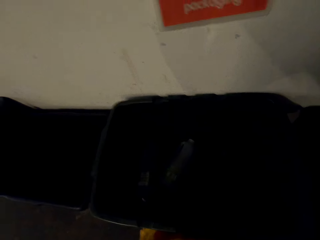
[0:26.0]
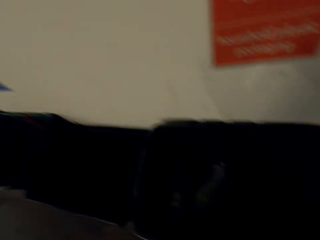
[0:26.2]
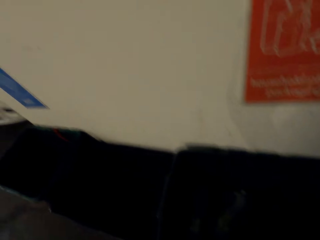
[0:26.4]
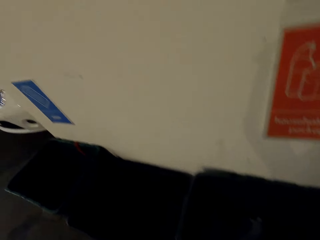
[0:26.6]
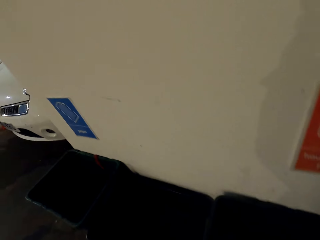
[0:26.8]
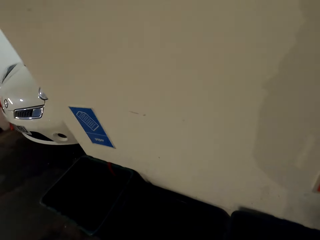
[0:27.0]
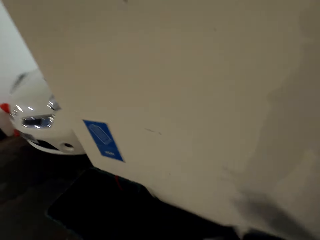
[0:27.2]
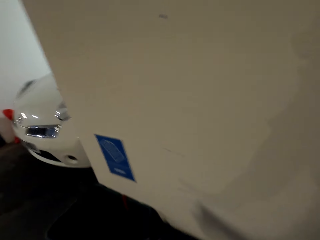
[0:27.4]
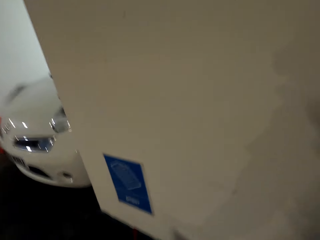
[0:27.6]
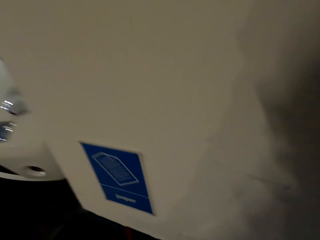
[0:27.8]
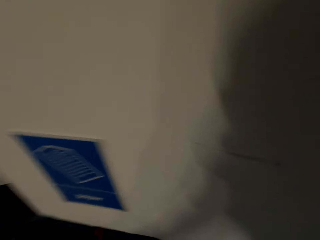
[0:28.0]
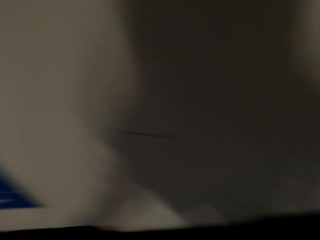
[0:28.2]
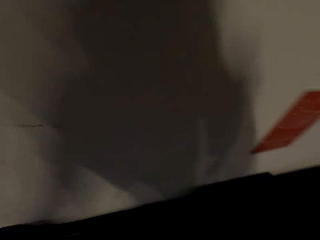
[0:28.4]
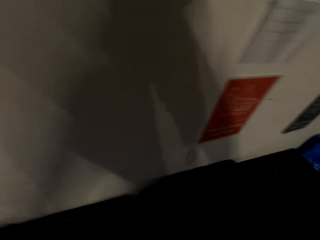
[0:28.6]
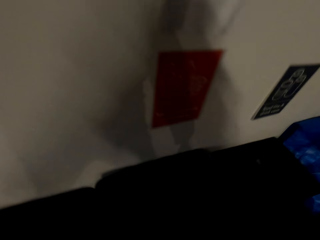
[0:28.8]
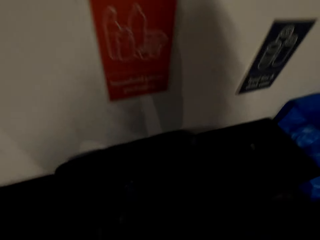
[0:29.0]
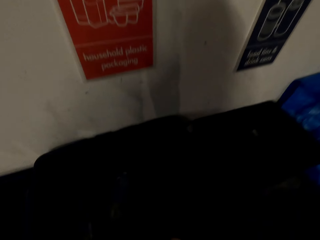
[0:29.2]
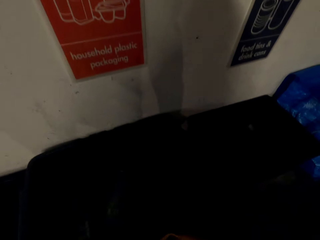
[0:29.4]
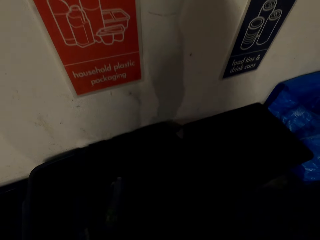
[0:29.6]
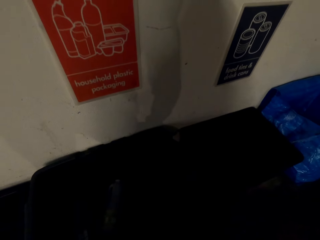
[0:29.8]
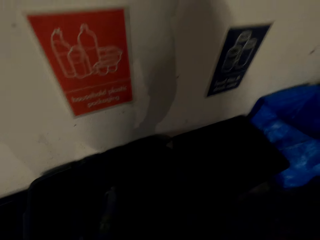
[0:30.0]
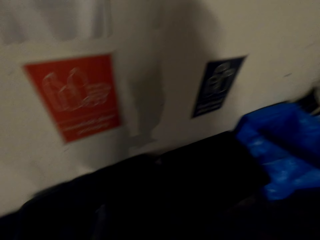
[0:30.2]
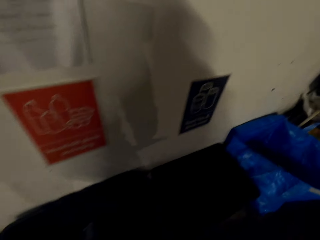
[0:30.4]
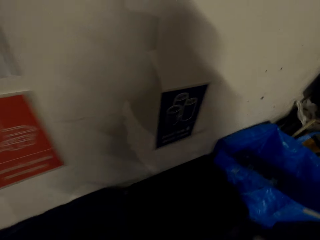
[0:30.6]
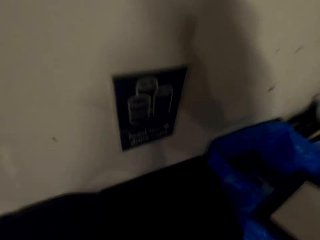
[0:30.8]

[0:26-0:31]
The camera wearer looks around. They walk around.

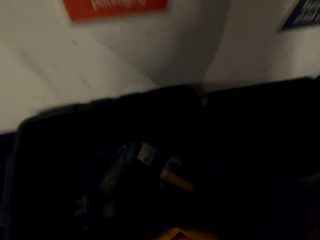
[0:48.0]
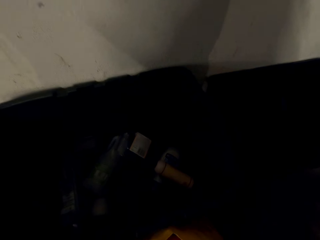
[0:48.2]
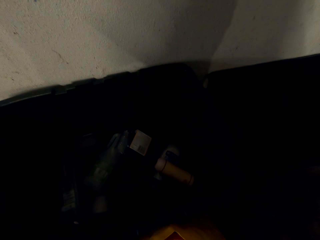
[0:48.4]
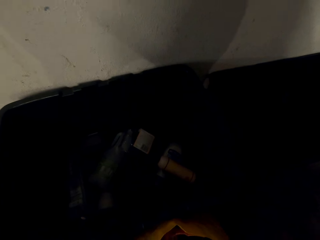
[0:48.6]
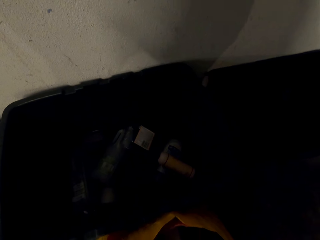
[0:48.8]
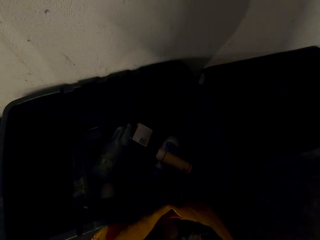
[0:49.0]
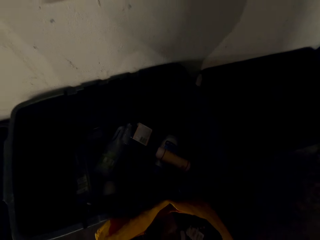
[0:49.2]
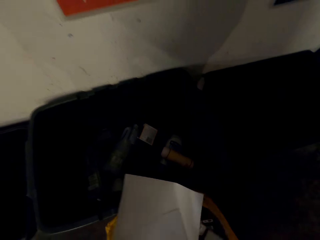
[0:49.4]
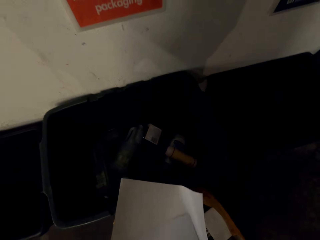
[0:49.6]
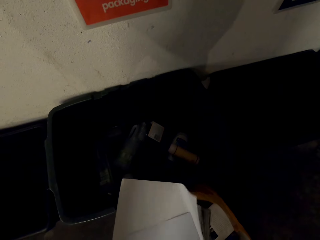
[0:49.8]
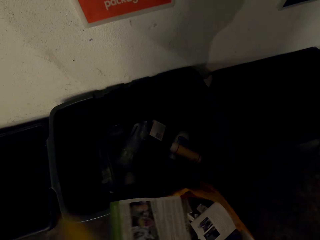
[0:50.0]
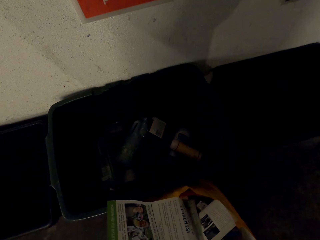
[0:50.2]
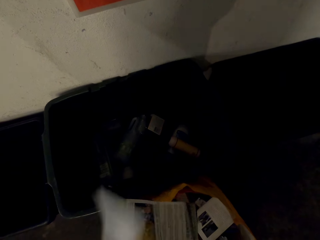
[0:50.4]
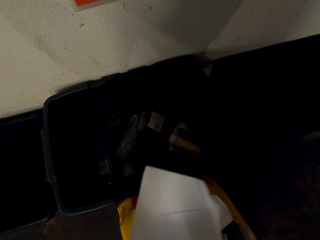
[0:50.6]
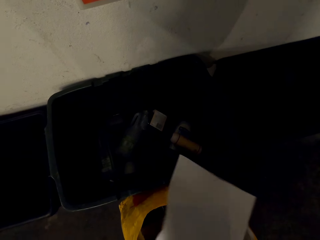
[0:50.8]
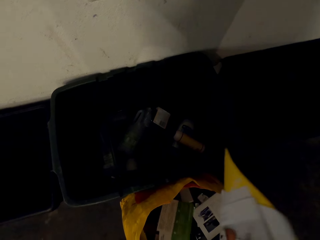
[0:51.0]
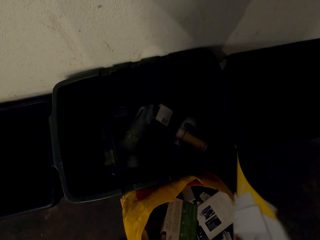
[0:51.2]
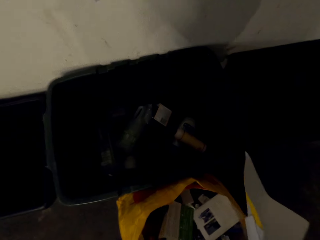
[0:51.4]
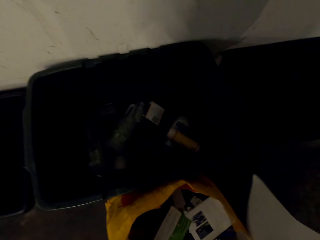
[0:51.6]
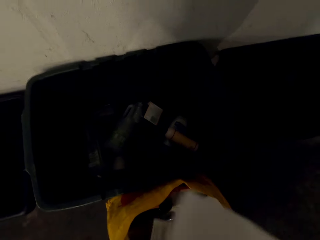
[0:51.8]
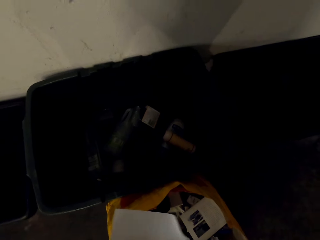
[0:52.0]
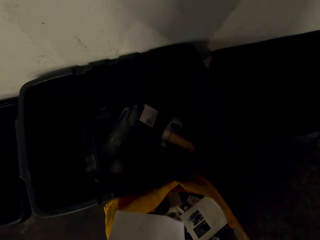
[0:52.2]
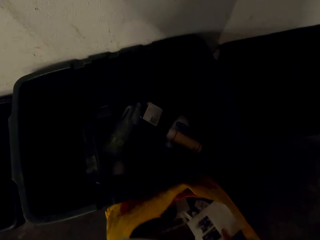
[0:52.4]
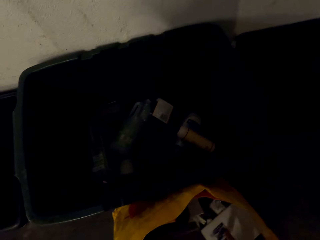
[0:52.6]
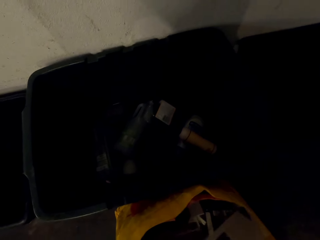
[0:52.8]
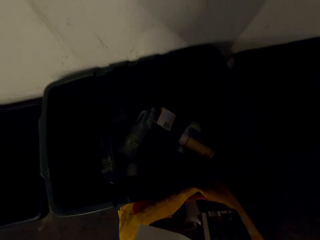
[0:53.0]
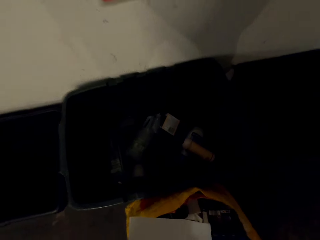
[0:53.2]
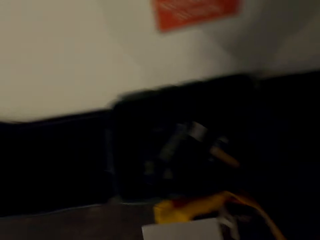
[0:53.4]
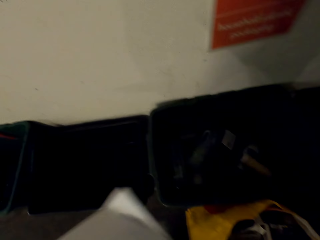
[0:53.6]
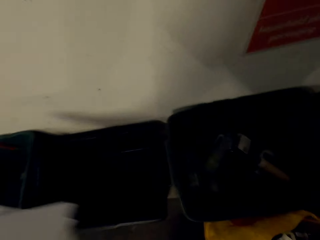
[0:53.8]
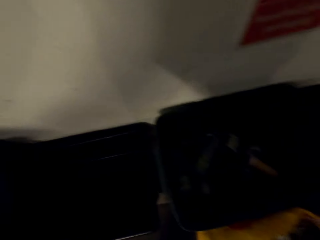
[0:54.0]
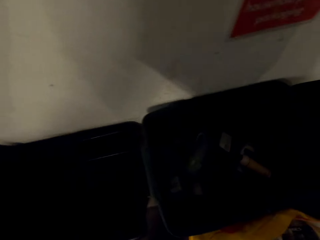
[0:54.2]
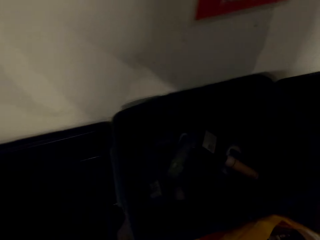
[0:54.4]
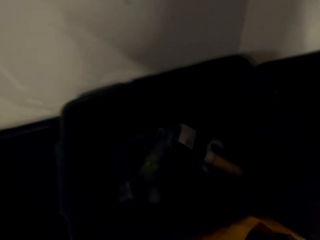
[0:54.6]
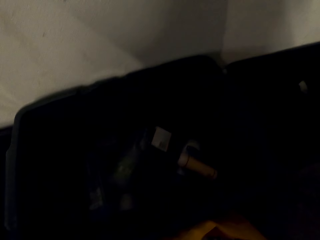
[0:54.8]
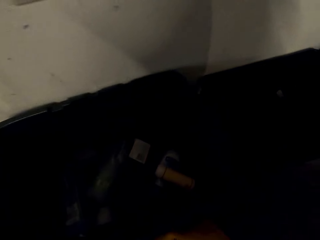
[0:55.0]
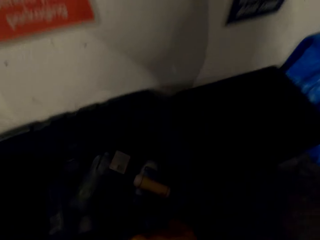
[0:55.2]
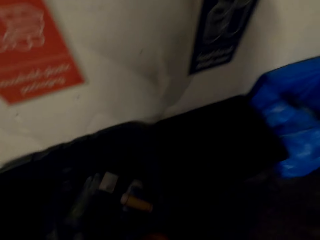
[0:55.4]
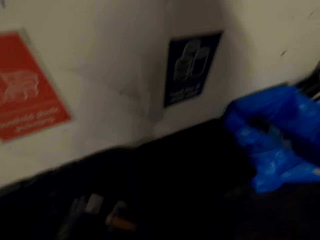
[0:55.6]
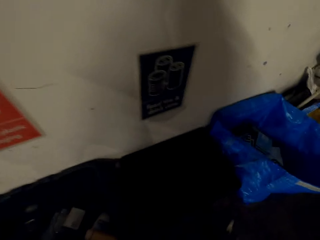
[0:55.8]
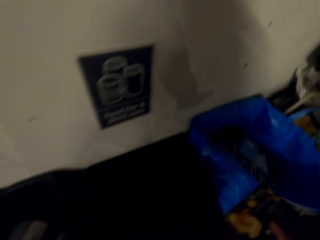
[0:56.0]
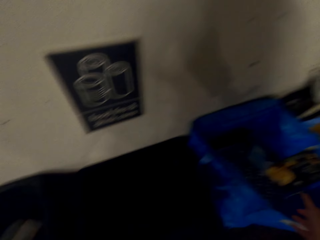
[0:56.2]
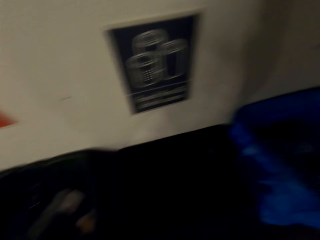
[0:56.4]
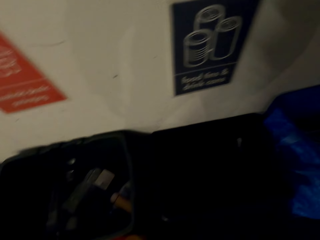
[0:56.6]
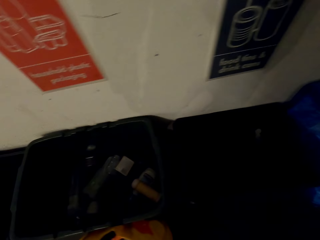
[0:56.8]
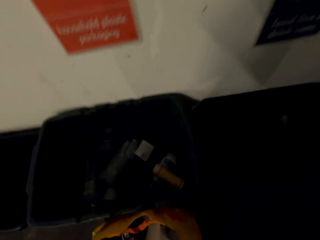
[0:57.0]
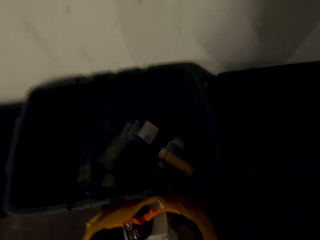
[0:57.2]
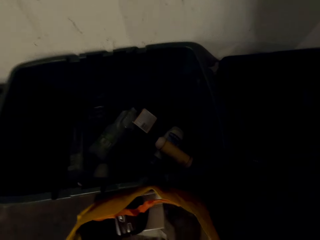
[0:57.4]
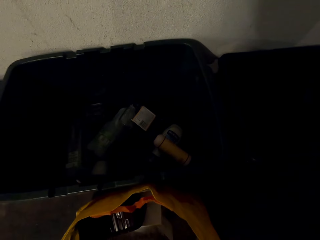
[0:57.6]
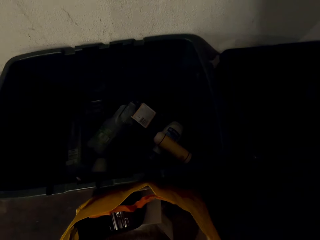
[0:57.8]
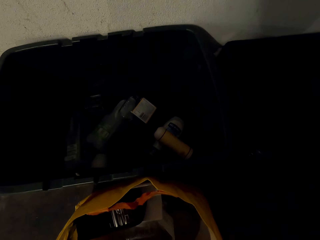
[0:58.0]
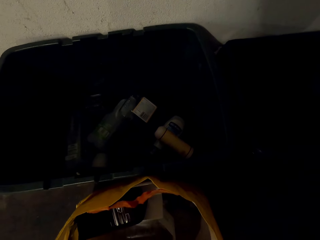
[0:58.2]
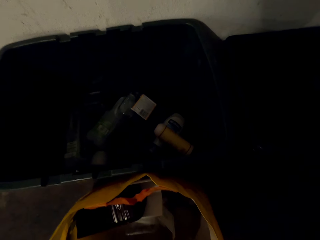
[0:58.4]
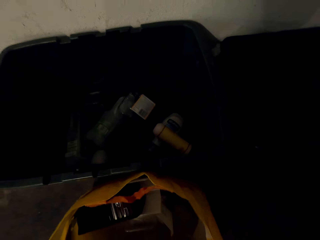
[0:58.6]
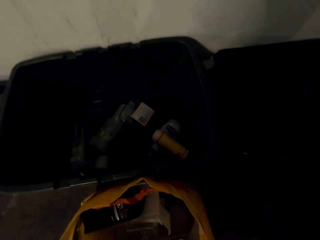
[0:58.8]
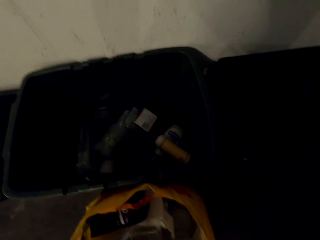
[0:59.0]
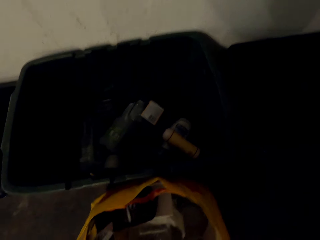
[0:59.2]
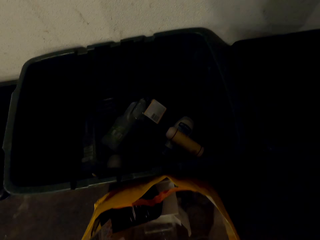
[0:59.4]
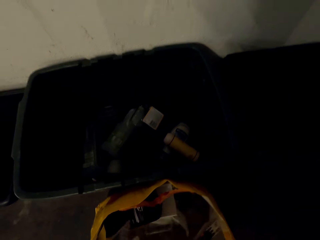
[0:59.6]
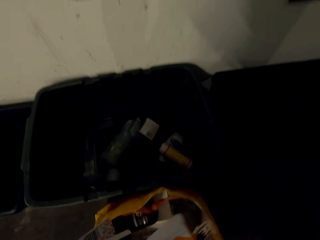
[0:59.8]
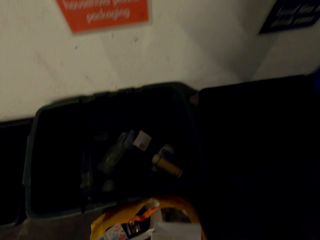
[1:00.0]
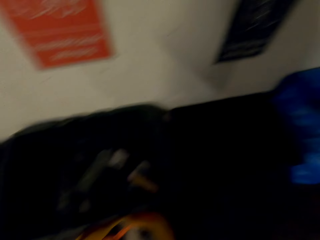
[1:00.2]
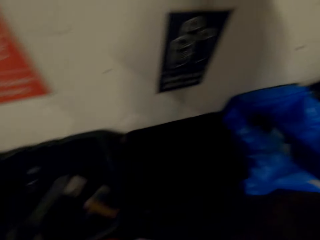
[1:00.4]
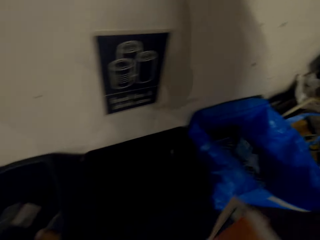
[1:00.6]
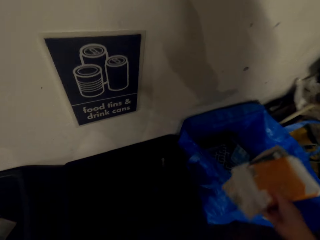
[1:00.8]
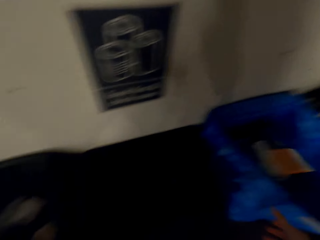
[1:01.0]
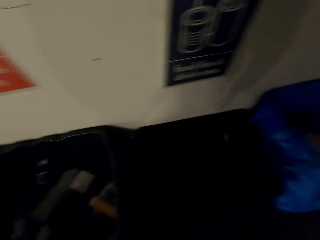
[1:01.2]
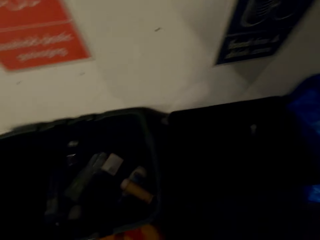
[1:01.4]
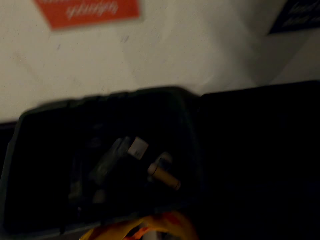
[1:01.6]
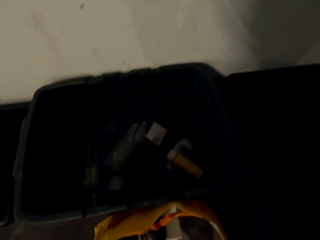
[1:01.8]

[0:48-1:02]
The camera wearer picks something. They sort waste in the bag. They look at the papers. They put the papers in the trash can or waste container. They move around. They throw waste on the waste container. They sort waste on the bag. They pick the container and put the container in the trash can.

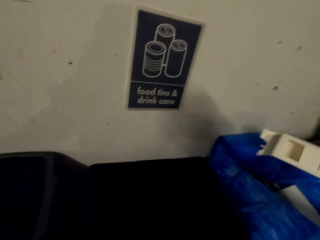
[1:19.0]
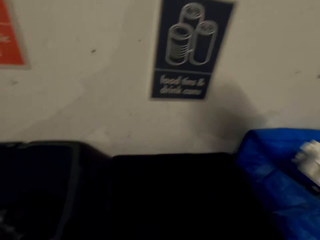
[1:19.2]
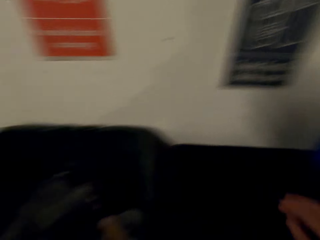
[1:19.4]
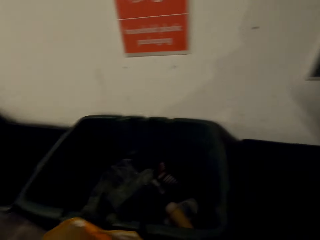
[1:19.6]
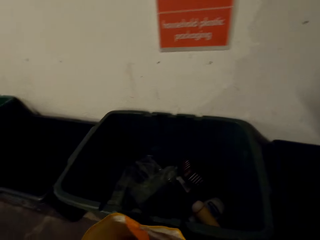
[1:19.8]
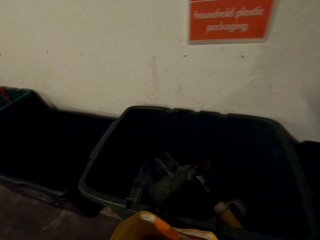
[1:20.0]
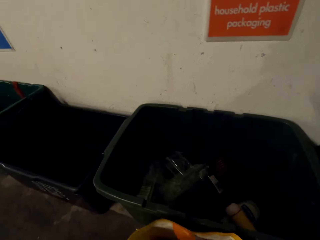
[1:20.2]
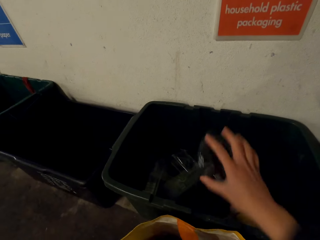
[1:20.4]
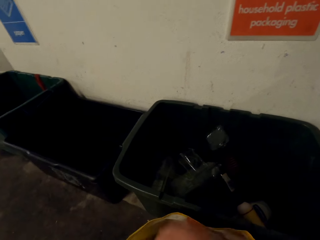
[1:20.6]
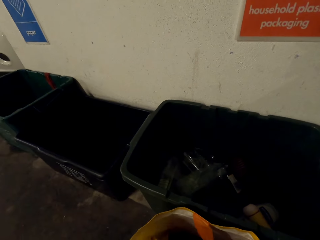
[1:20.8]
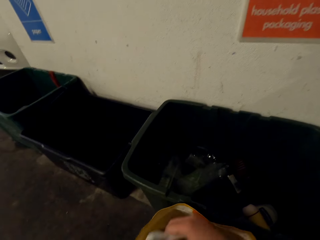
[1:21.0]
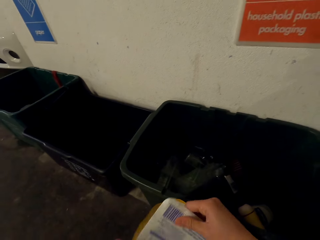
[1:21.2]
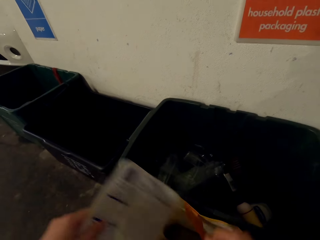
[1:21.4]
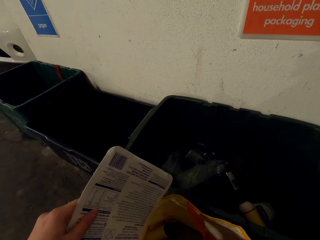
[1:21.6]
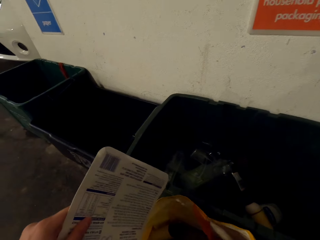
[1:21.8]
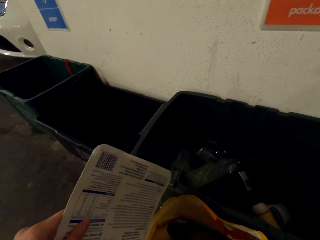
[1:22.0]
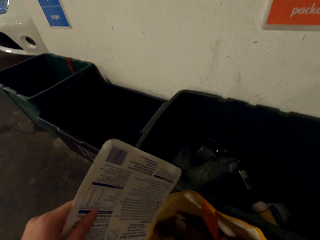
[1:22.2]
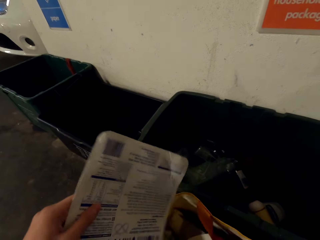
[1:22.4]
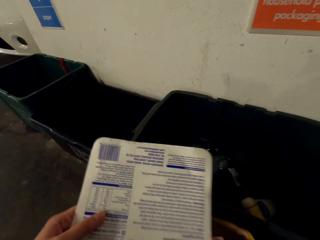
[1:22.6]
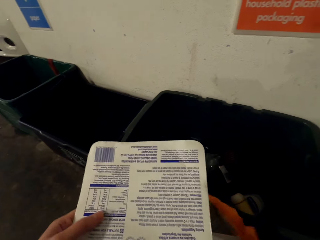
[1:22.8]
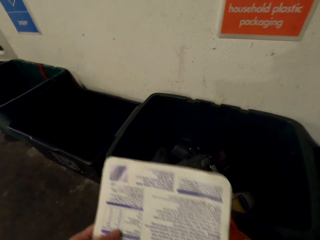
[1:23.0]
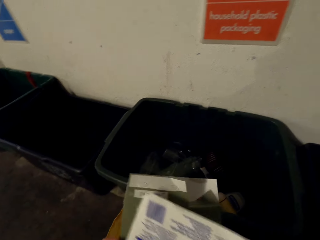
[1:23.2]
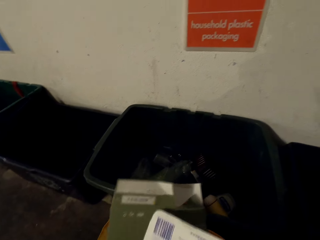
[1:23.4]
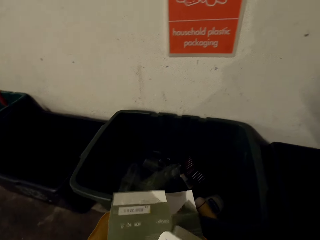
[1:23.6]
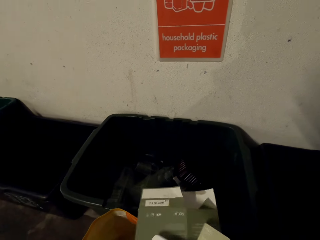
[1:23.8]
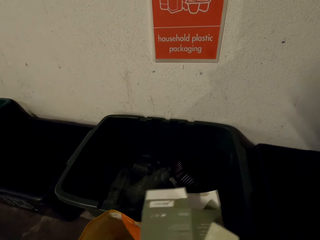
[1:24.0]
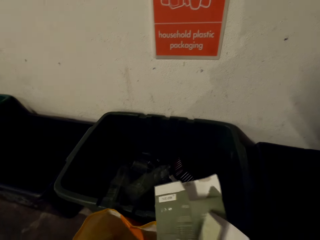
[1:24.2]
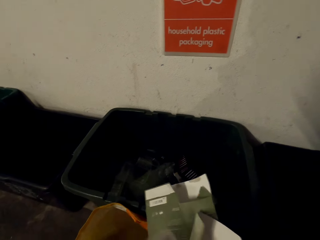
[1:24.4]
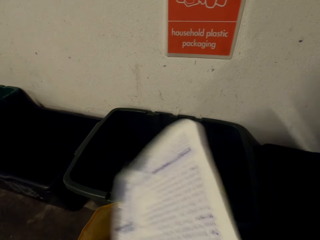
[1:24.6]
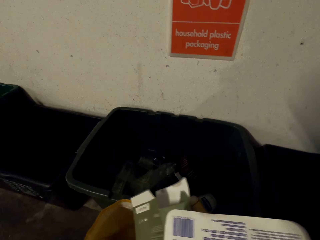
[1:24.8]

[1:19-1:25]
The camera wearer looks around. They throw the plastic on the waste container. They pick a plastic container. They move around. They put the plastic container in the trash can. They pick a paper. They sort waste from the bag.
